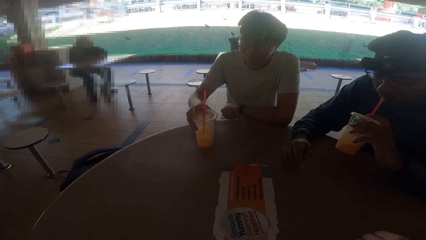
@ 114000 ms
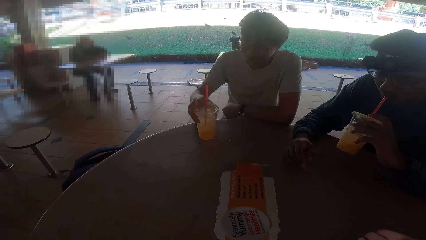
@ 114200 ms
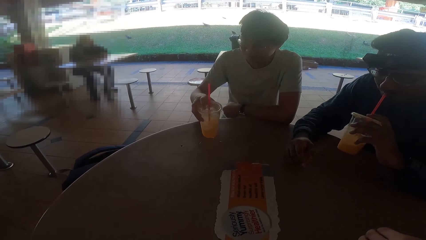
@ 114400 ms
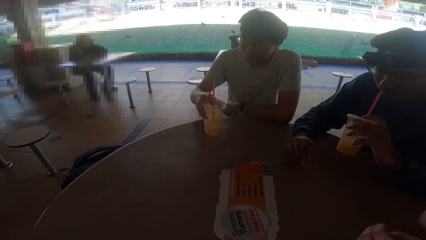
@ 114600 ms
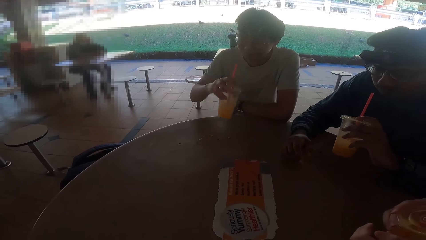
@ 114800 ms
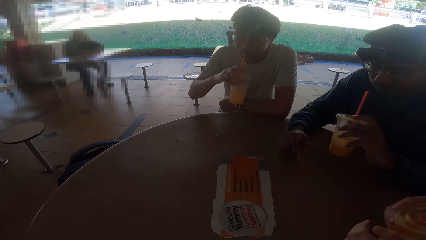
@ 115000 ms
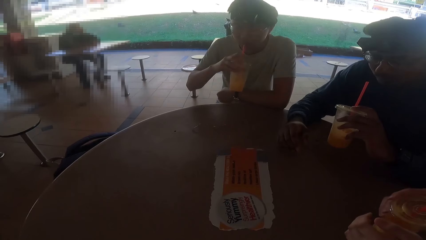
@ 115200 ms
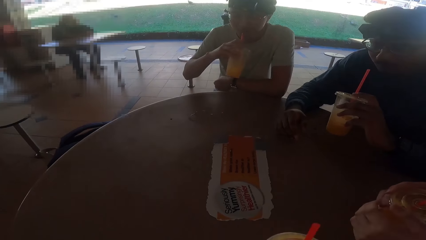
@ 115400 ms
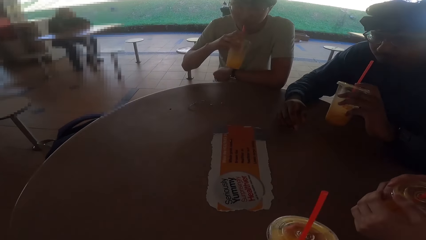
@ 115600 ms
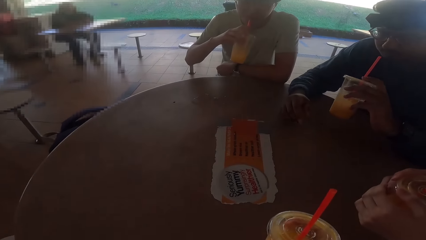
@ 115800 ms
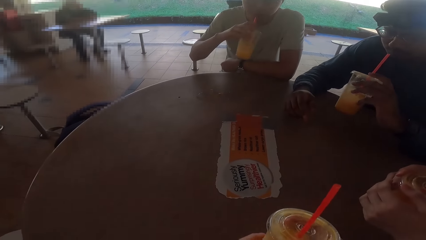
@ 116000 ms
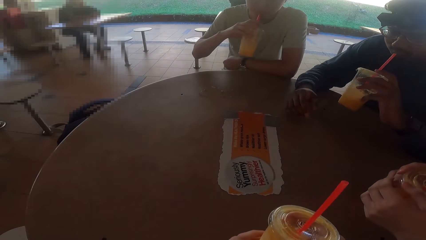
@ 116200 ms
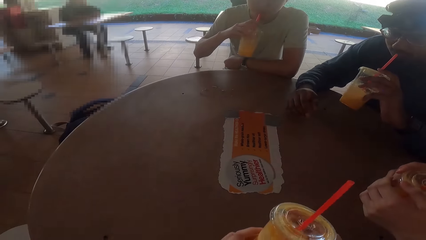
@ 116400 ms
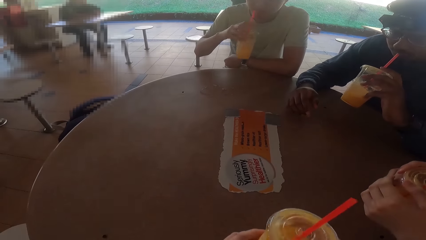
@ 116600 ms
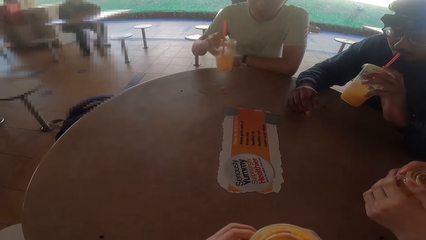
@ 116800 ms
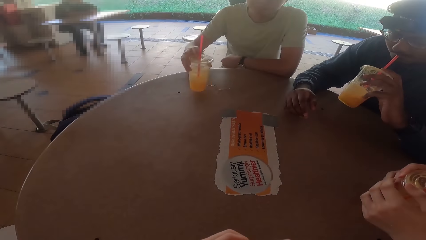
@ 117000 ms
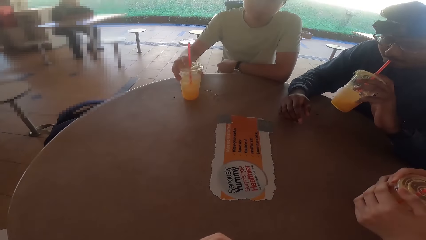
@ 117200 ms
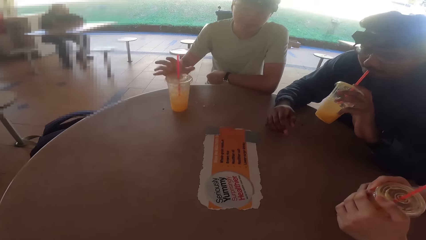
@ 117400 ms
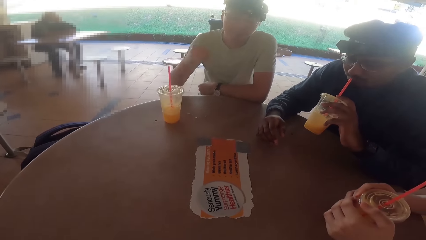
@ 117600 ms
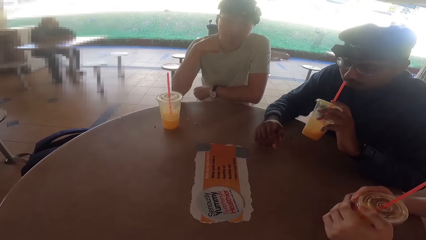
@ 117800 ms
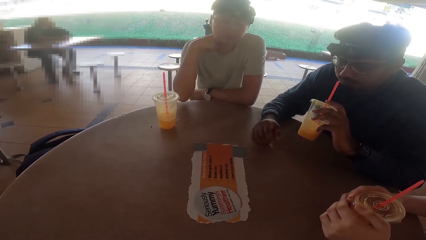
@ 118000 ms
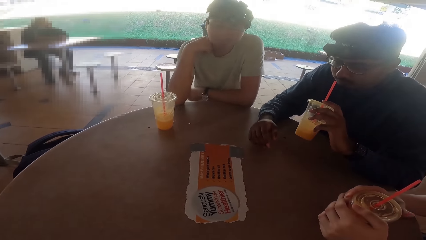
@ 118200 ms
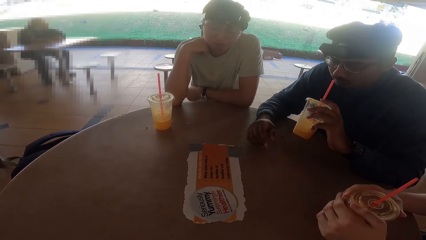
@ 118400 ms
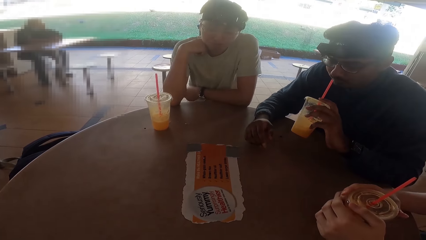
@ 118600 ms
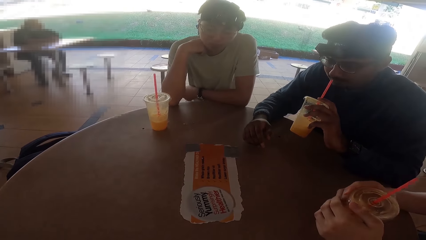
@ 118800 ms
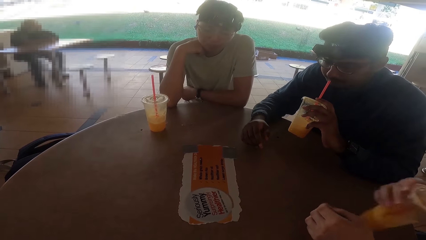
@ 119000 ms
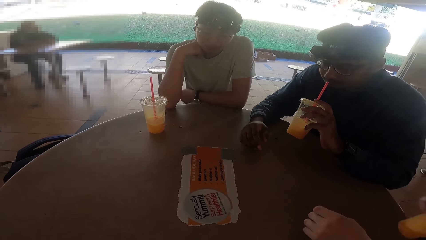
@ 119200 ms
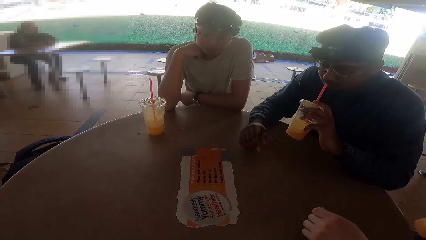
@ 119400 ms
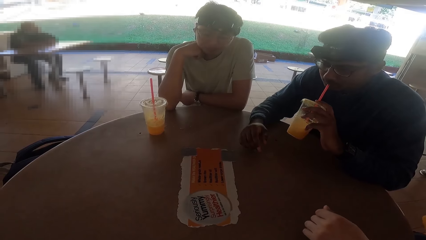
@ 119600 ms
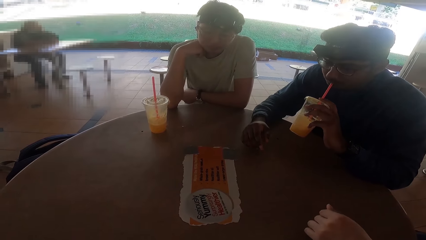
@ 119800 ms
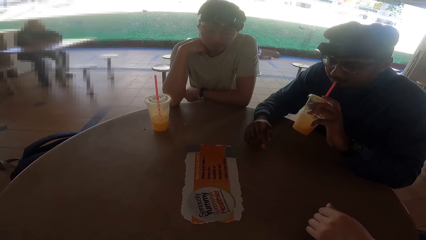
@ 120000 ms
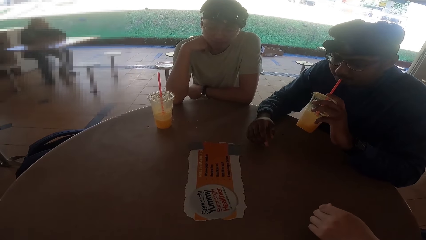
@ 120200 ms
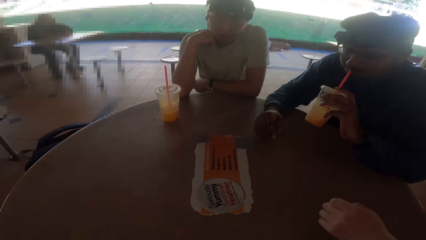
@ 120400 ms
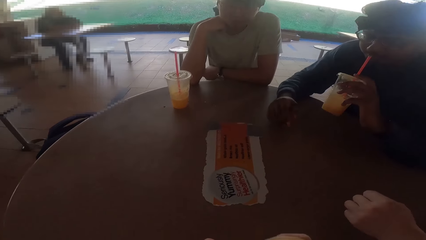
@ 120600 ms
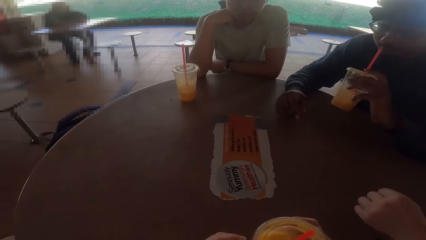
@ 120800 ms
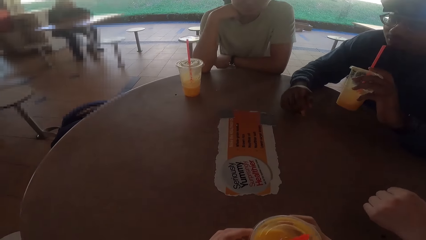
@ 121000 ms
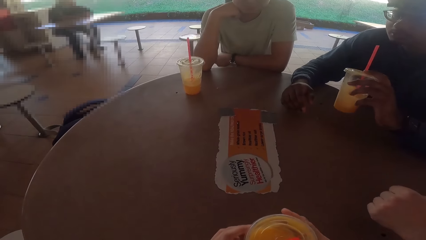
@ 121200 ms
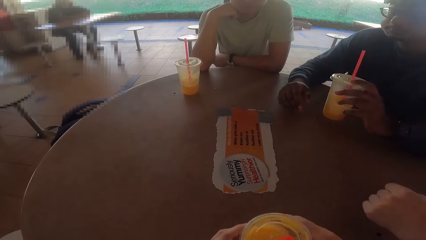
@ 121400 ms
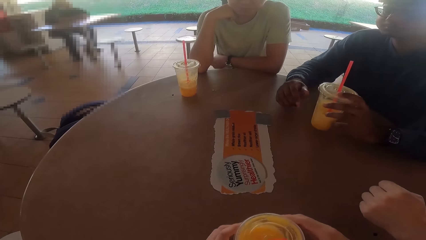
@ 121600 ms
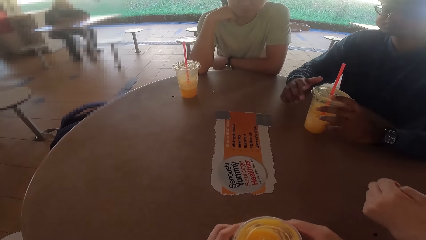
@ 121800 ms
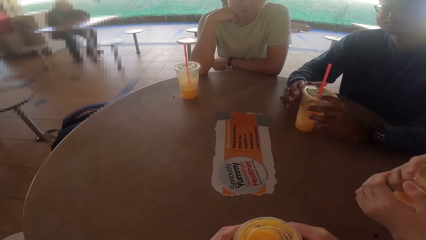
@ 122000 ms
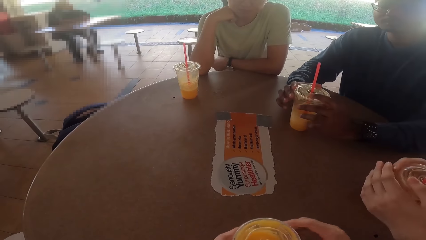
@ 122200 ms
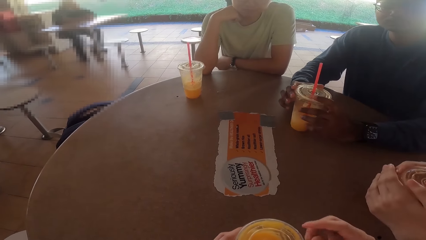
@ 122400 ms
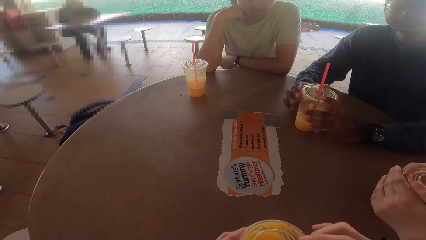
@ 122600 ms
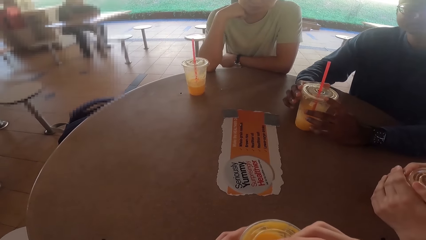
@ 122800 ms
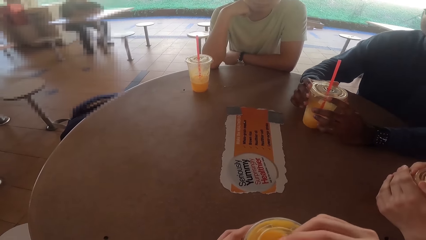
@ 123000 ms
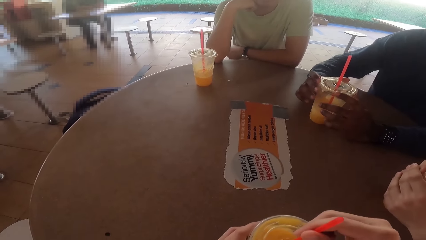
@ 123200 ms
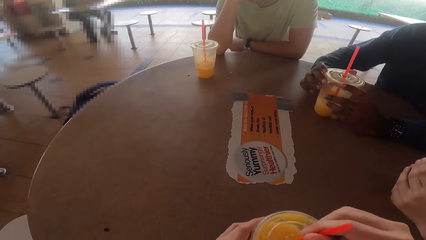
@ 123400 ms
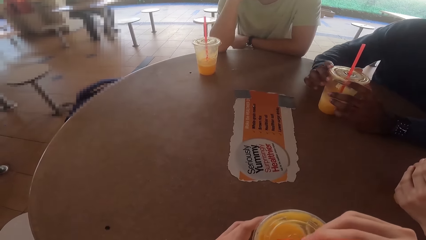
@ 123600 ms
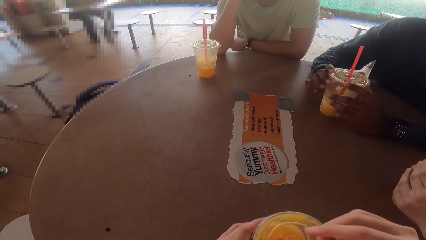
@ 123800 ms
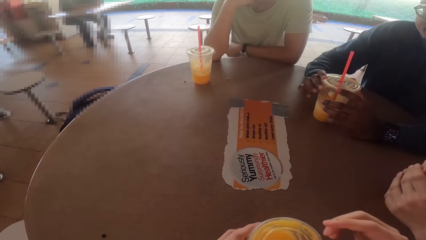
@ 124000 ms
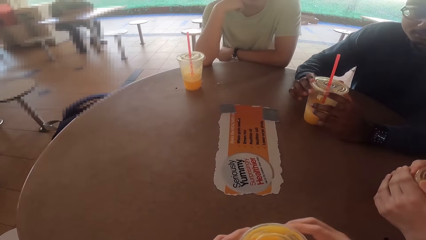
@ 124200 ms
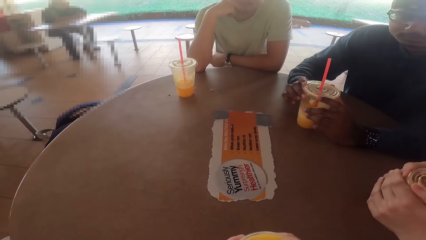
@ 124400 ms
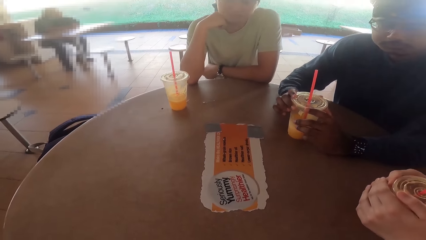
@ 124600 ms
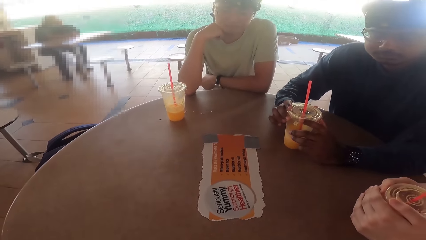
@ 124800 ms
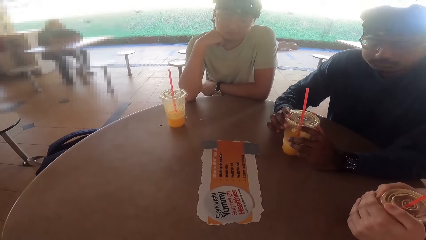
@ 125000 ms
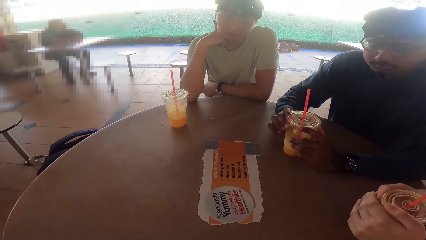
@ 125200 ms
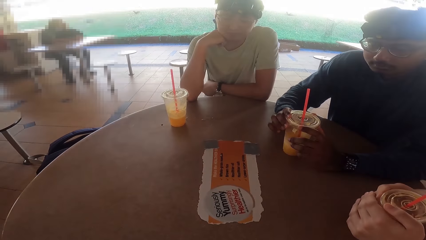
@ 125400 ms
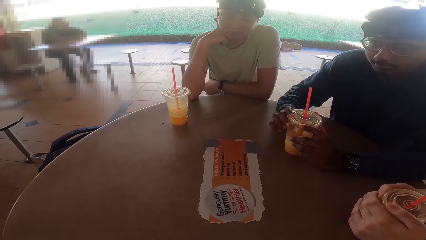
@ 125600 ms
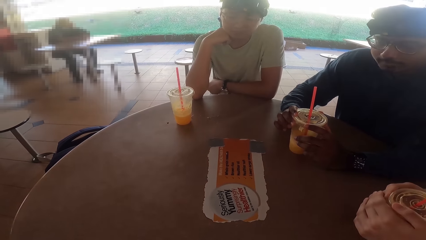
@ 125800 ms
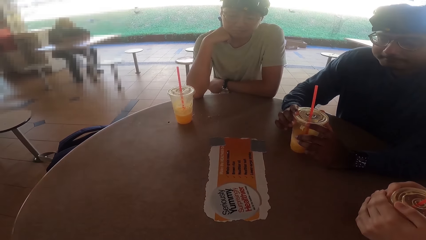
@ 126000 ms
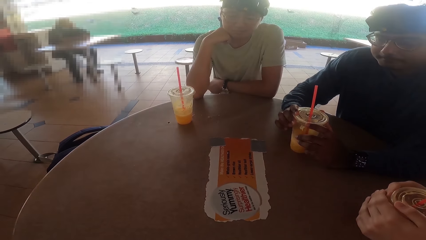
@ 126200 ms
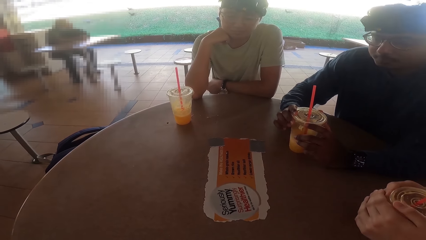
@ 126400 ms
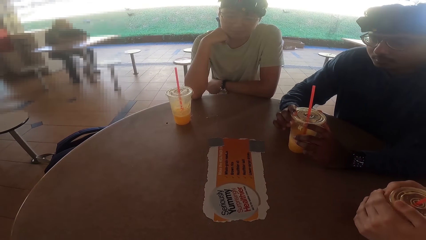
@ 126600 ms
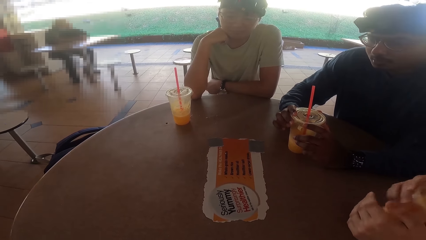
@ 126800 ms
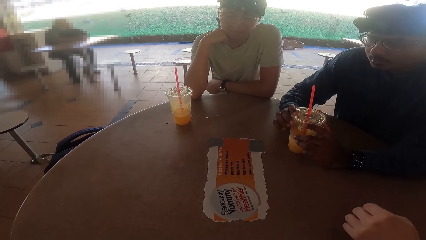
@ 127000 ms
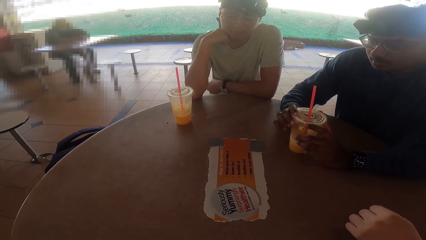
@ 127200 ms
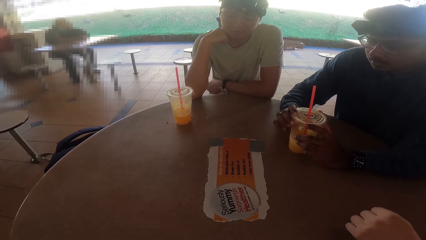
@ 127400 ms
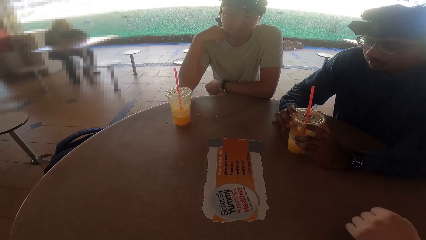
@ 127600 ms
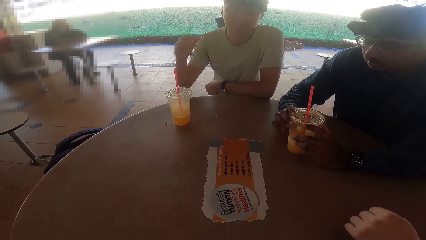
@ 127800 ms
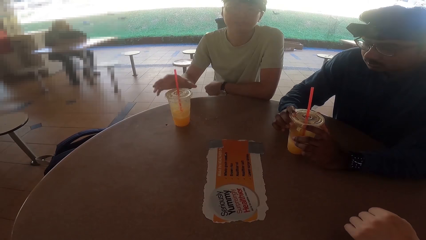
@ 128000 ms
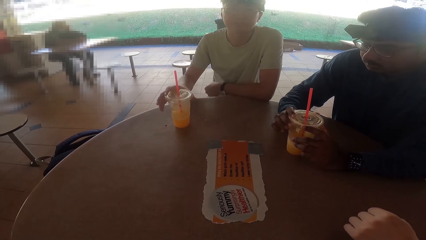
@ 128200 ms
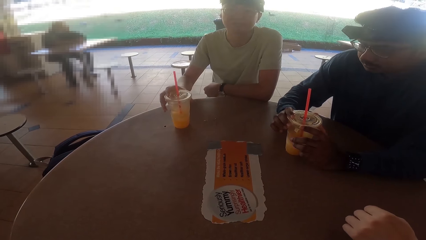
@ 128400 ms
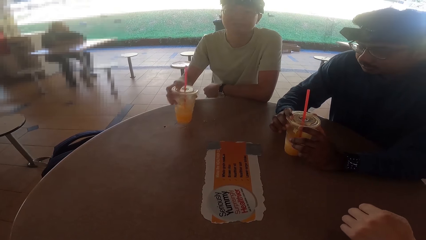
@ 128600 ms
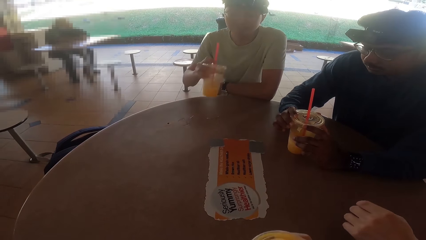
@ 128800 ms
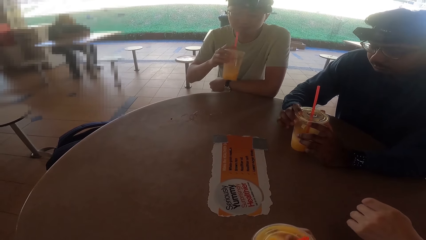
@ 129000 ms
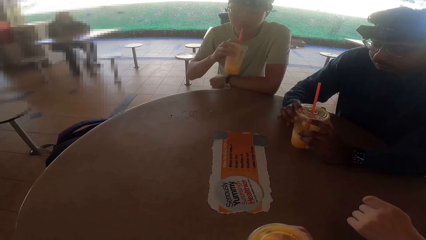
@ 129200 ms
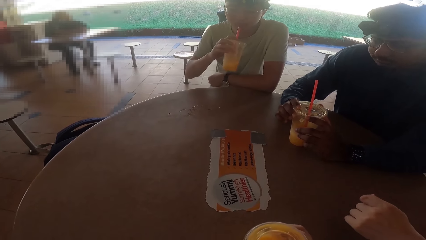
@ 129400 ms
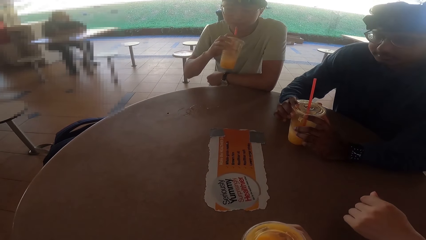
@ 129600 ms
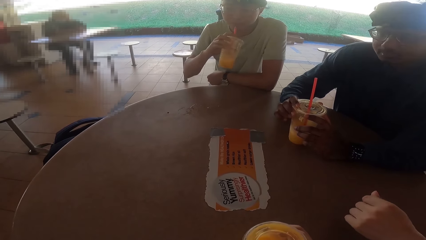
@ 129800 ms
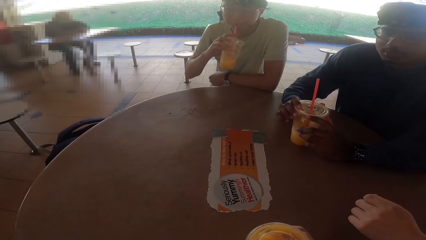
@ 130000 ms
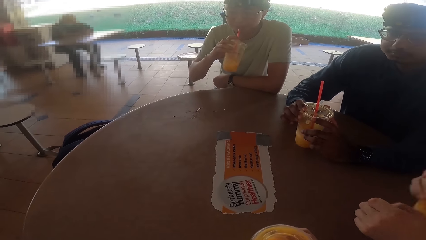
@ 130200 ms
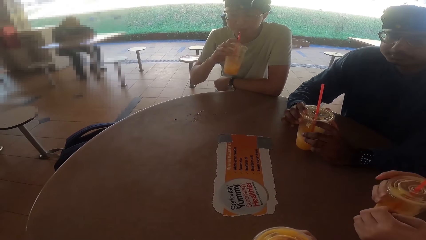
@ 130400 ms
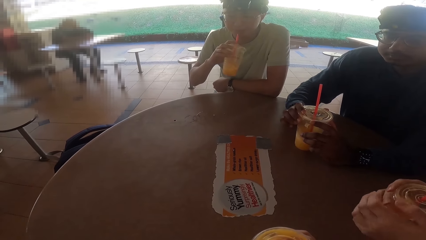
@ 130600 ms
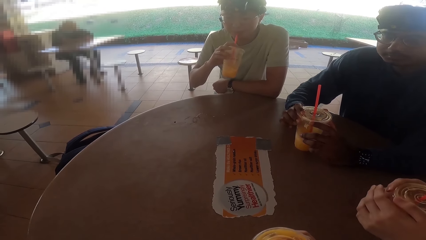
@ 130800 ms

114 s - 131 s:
A person picks up the juice from the table. The person drinks the juice and puts the juice on the table. Another person drinks the juice. A third person puts the juice on the table. The first person picks up the juice from the table and drinks the juice.
